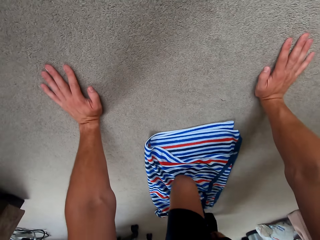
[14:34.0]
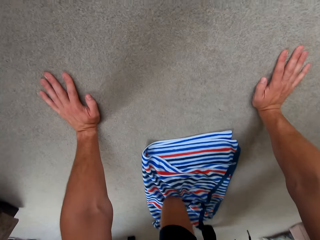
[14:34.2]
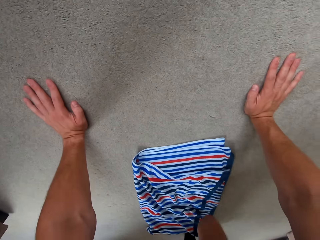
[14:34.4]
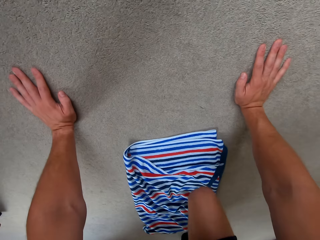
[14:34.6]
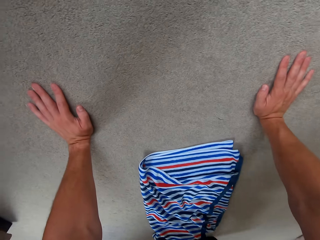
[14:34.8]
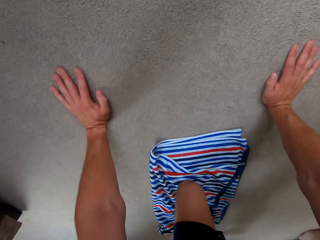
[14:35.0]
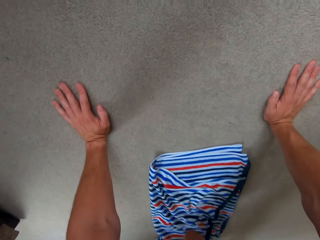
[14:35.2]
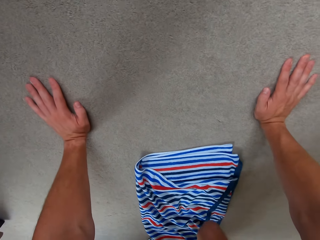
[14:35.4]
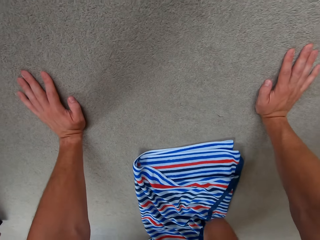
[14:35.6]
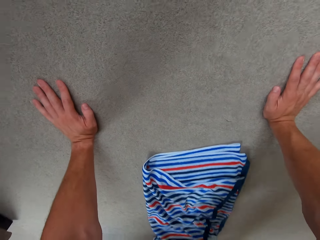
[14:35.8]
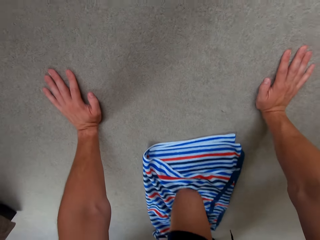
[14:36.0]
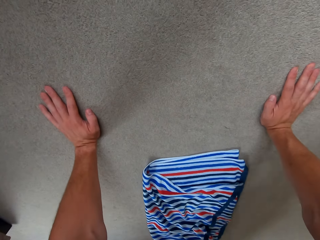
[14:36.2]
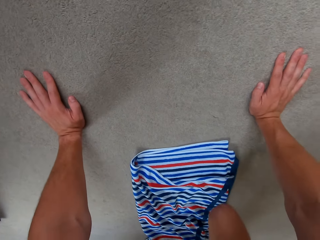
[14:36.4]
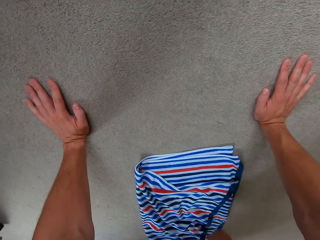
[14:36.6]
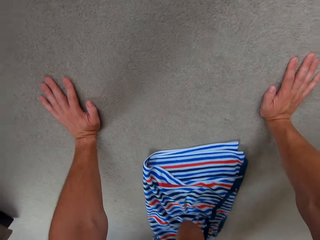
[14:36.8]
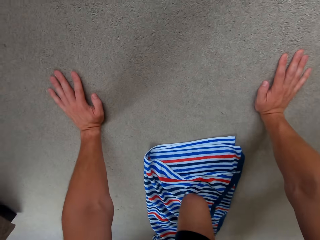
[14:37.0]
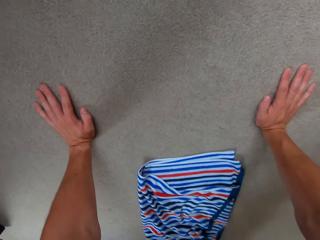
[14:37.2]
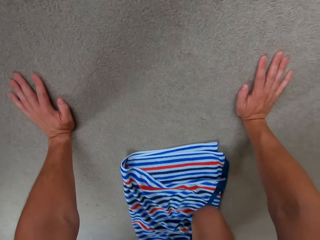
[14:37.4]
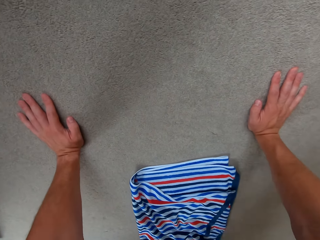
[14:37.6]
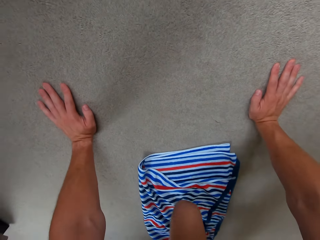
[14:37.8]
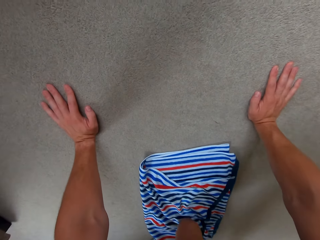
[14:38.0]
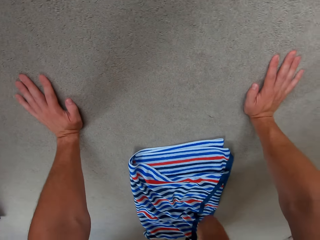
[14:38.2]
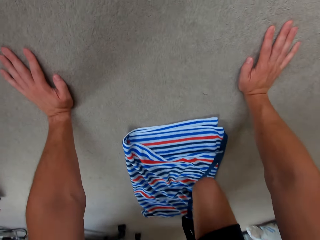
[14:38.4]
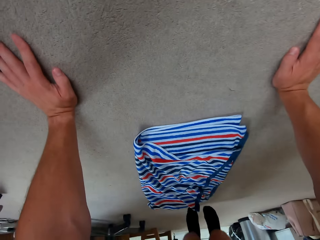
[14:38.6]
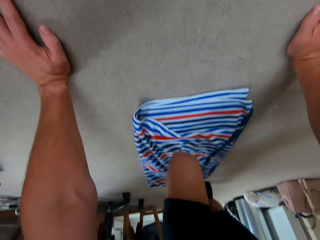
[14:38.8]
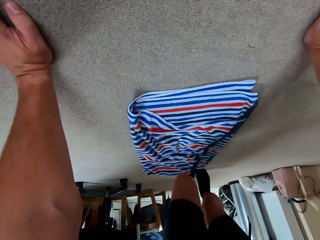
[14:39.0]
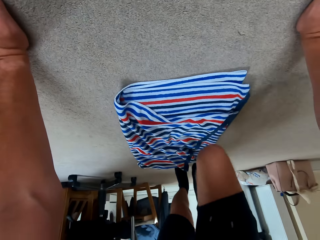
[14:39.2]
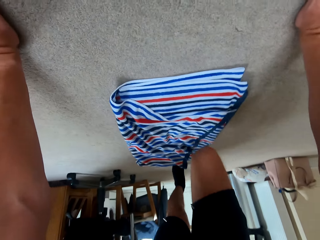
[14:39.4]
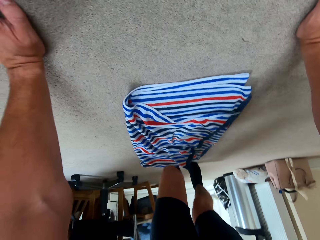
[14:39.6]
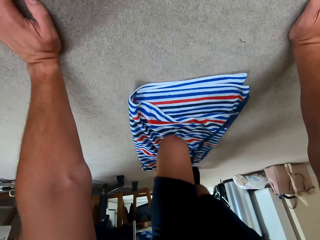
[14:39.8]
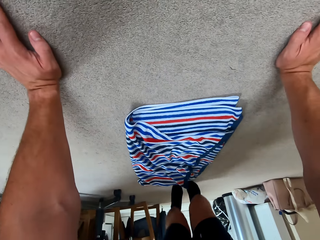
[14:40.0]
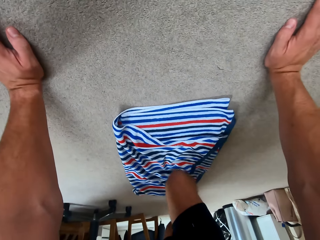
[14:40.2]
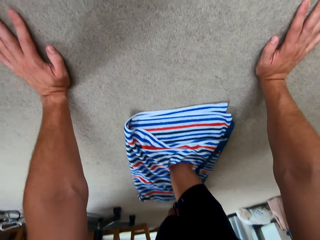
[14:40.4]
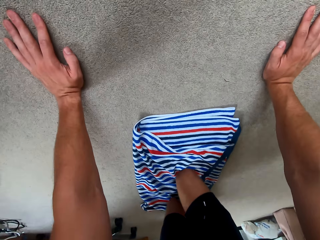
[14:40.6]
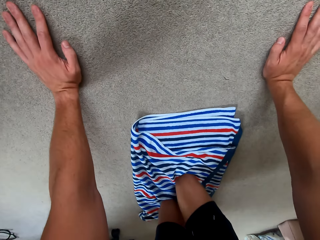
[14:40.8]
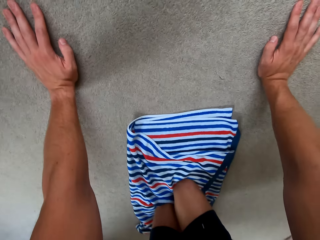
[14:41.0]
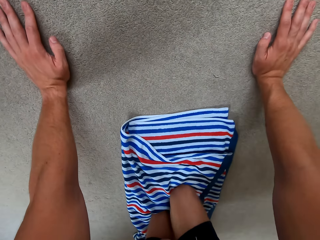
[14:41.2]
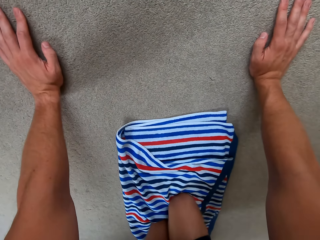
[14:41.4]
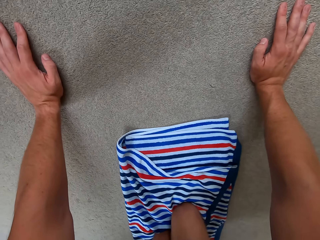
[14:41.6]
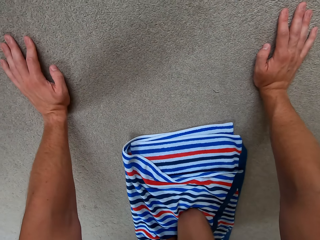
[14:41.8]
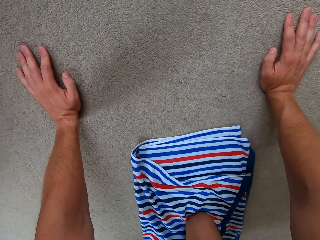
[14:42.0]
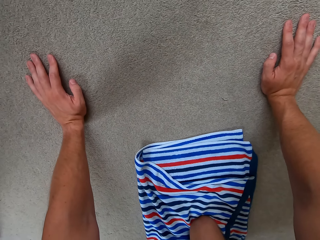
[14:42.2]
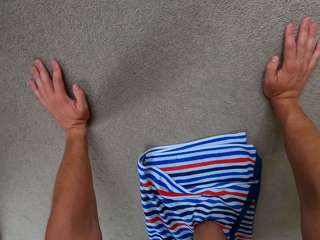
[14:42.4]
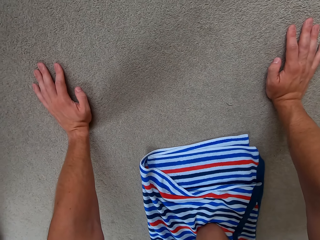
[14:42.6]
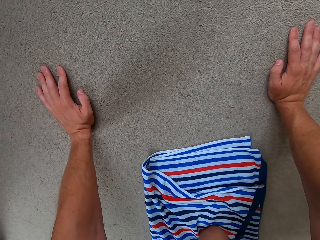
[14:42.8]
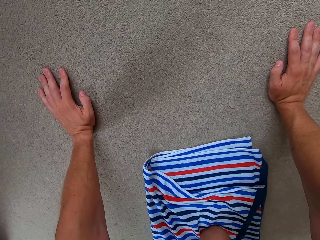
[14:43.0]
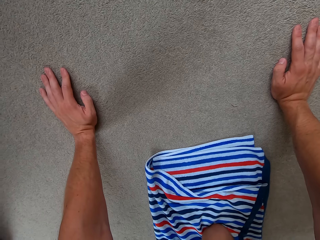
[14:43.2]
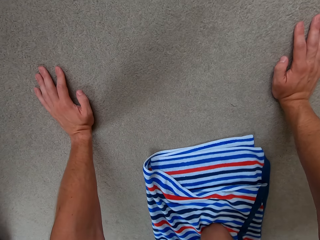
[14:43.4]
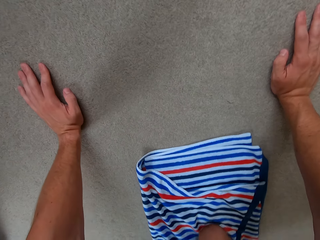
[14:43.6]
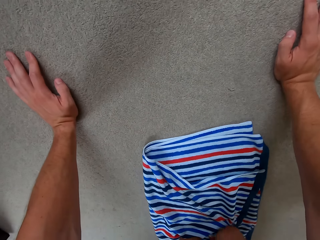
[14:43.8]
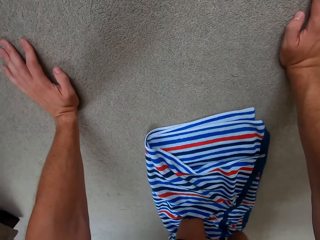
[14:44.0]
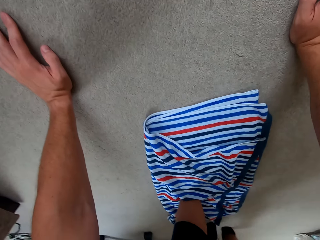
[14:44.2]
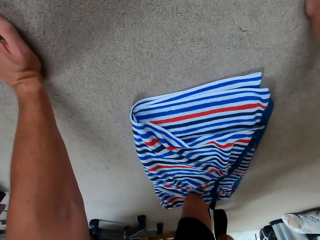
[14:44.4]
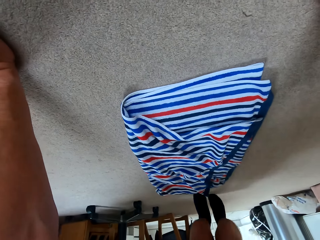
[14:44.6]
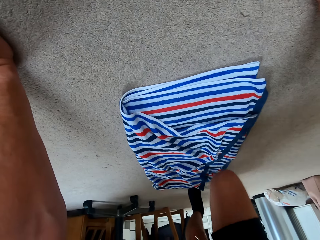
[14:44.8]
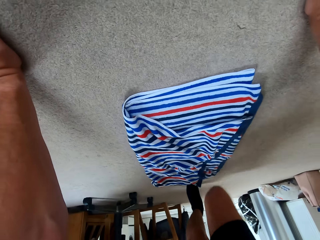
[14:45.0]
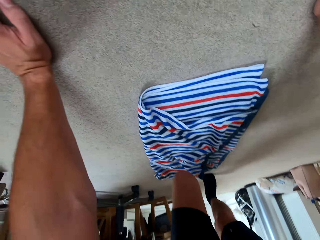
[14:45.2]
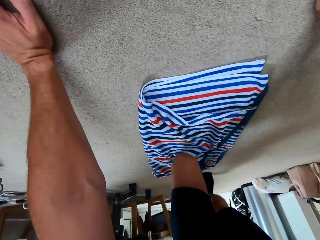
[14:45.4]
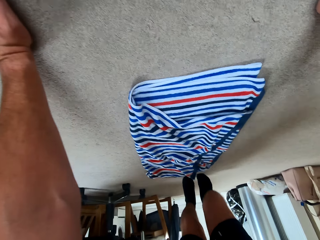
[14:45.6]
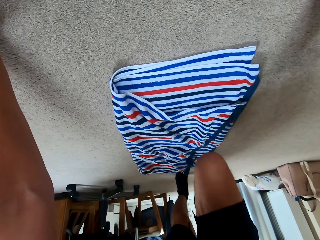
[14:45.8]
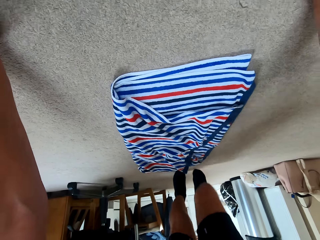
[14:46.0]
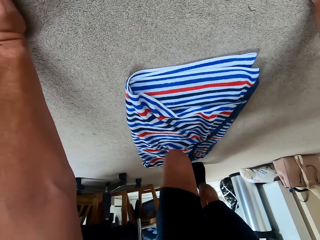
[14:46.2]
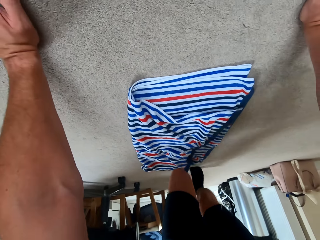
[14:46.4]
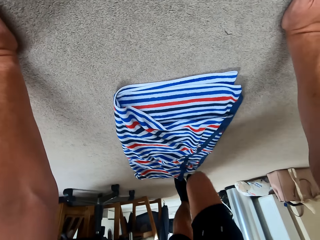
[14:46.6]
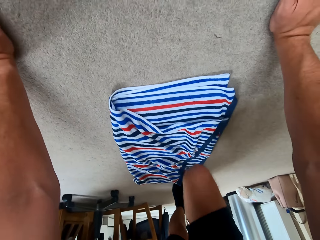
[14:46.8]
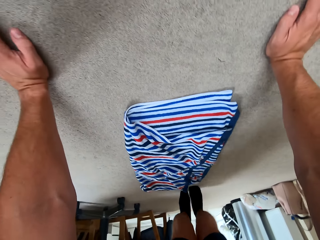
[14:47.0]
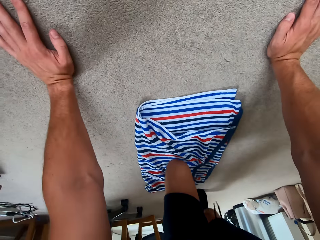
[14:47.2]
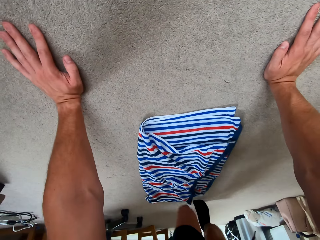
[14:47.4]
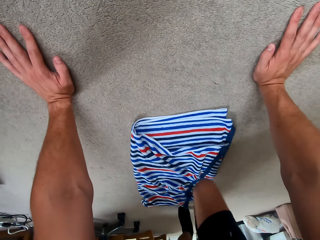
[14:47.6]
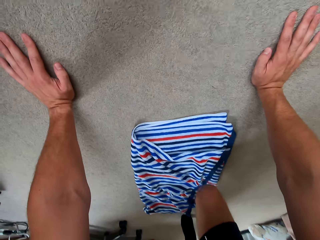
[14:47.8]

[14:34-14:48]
The camera wearer pauses. They do the planks.

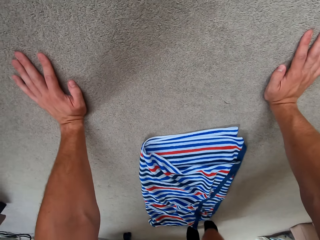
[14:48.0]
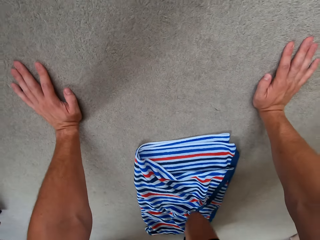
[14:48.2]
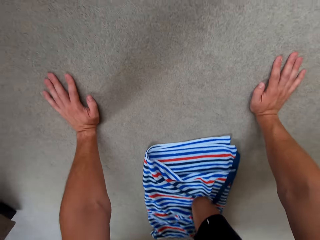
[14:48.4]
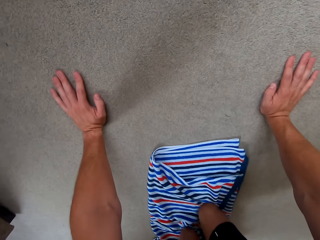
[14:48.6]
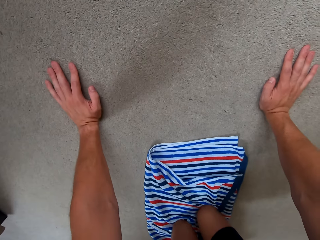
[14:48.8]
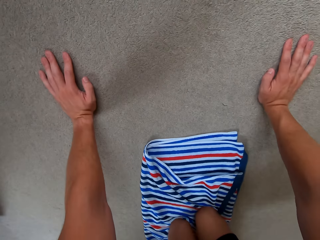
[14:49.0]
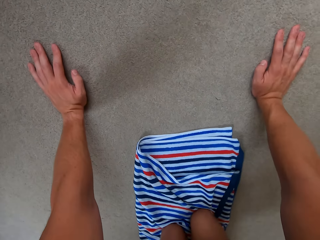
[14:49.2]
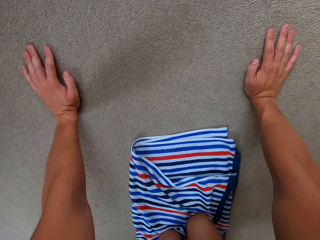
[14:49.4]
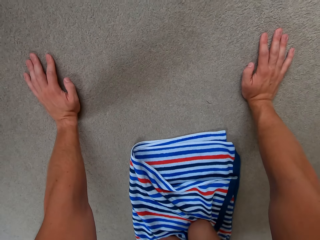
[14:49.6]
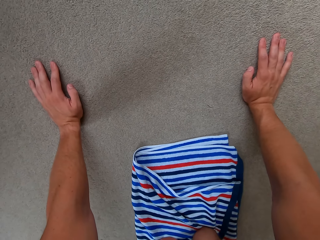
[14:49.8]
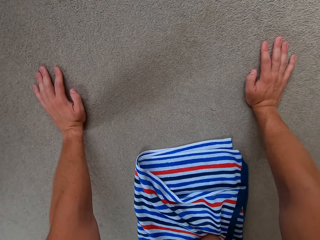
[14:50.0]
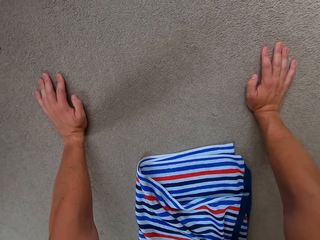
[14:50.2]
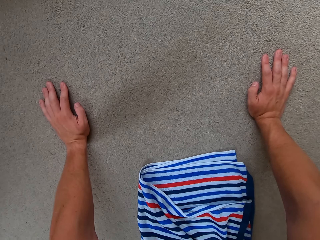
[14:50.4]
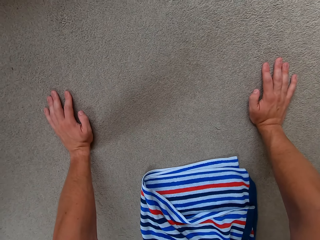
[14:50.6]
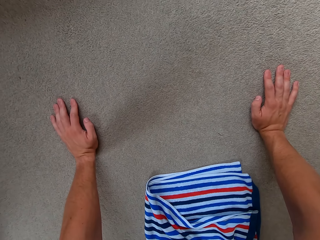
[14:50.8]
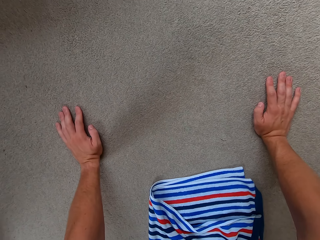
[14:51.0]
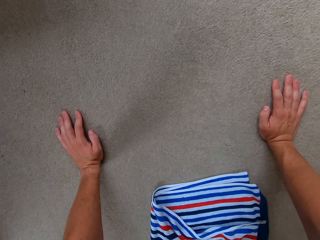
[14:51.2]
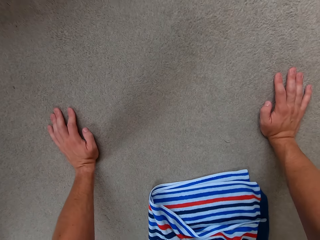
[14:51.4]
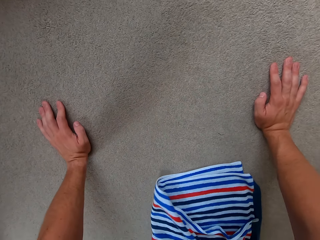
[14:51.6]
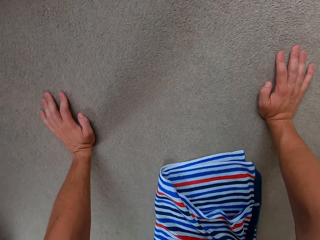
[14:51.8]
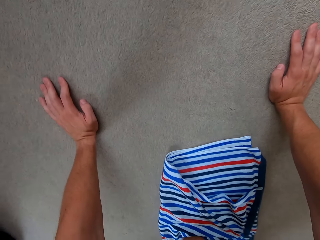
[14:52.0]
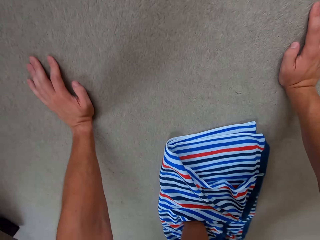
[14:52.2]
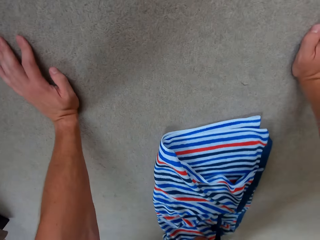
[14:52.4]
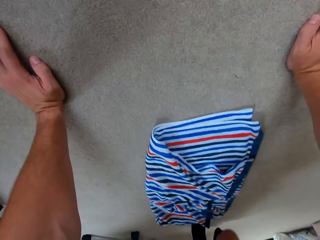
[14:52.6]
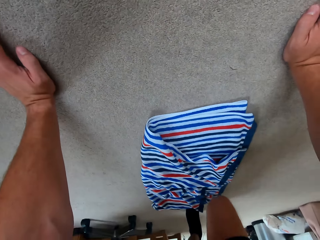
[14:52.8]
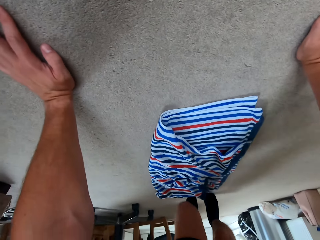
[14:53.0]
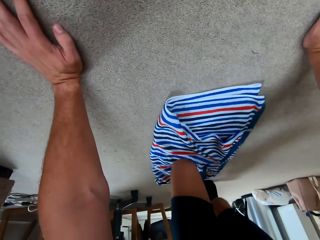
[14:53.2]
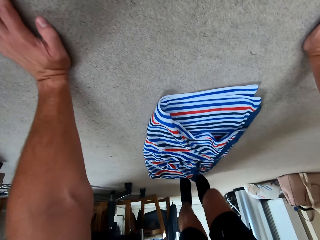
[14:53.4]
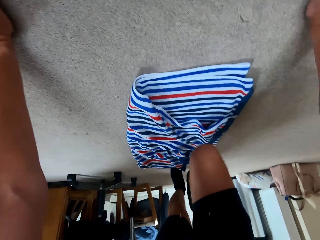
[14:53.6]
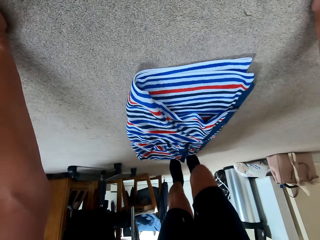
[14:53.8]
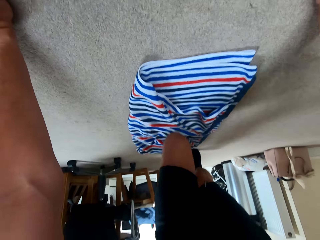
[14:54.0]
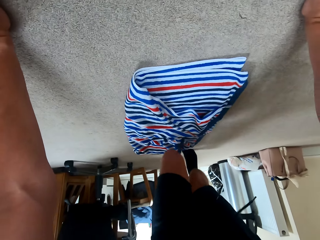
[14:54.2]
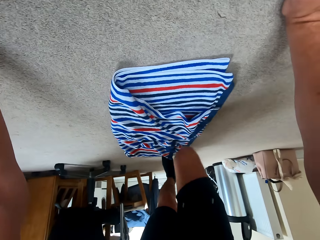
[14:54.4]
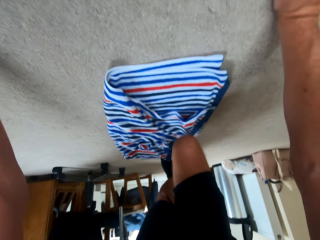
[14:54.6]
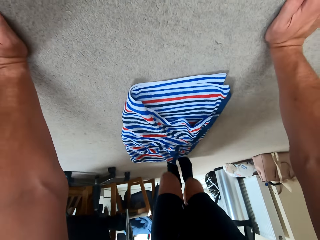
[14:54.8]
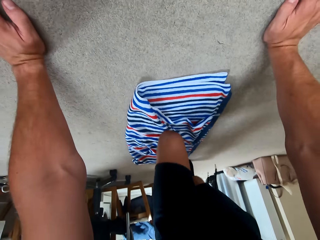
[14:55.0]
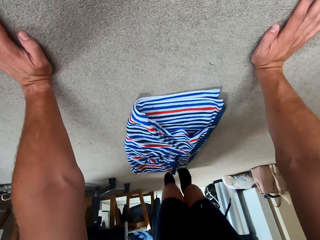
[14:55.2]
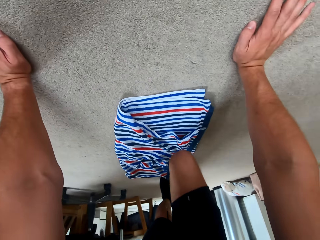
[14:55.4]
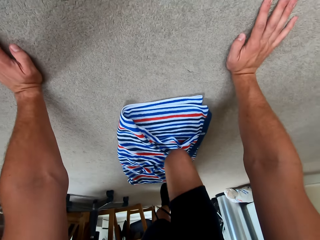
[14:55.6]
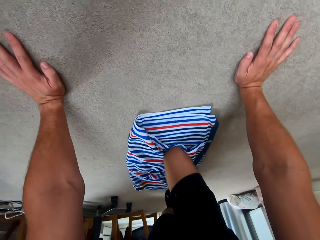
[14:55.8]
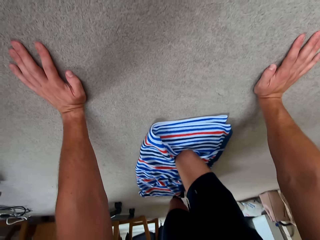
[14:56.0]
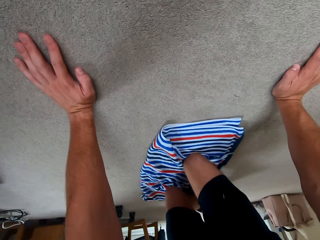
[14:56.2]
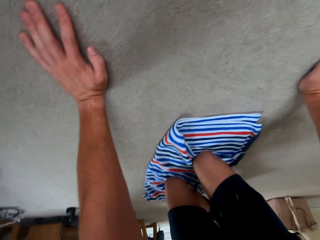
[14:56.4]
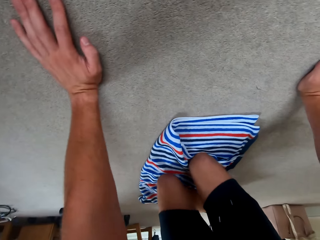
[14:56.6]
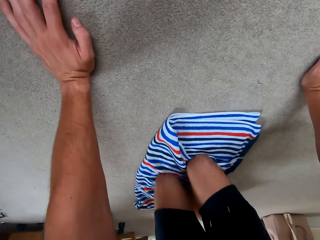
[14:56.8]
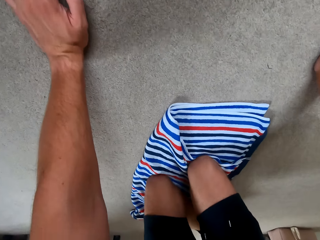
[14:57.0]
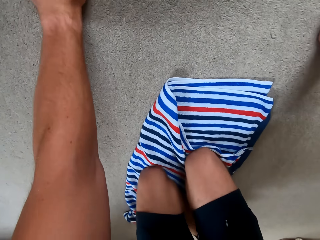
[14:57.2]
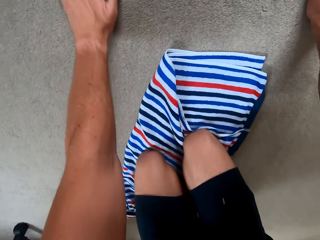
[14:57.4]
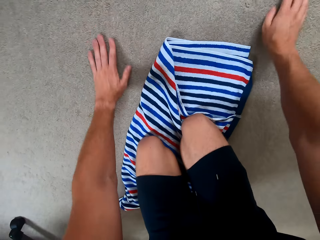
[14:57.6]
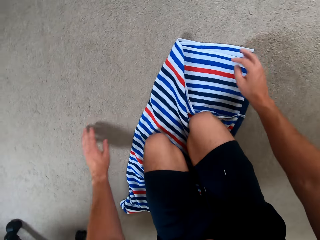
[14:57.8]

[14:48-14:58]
The camera wearer pauses. They do the planks. They move the rag.
